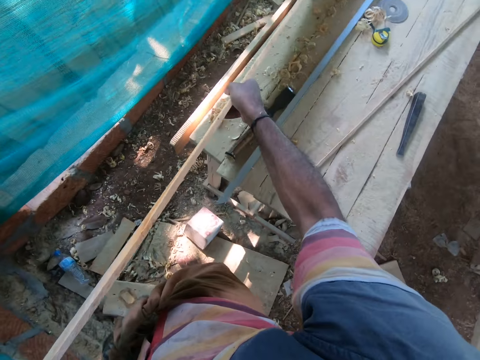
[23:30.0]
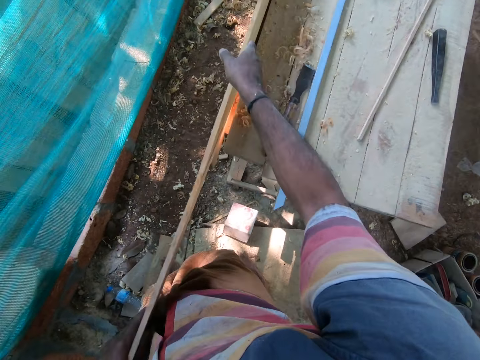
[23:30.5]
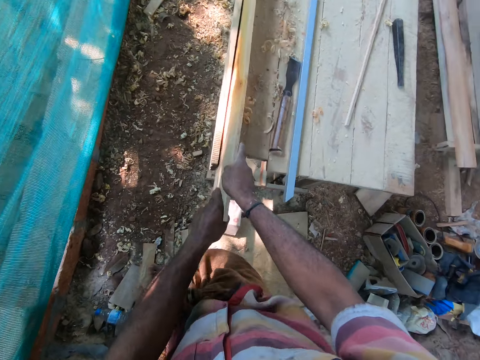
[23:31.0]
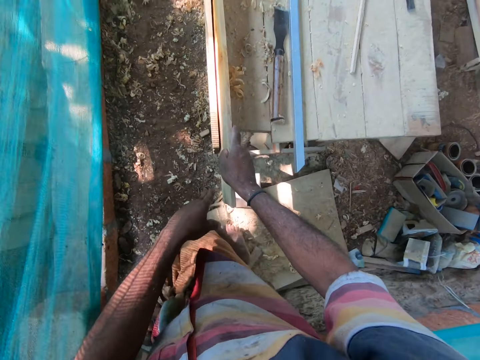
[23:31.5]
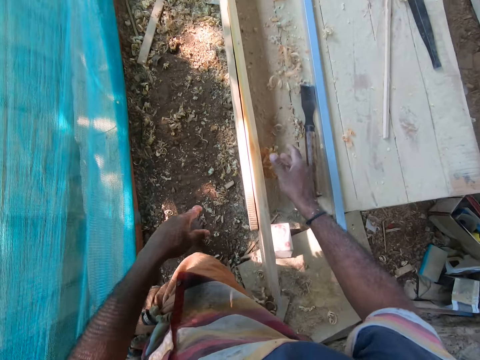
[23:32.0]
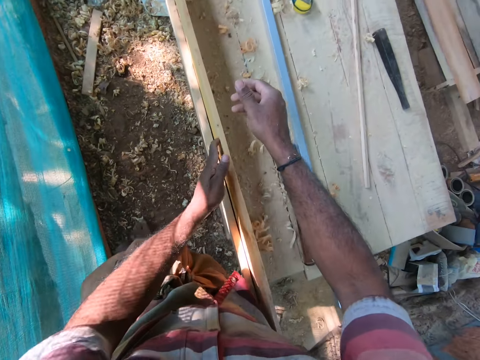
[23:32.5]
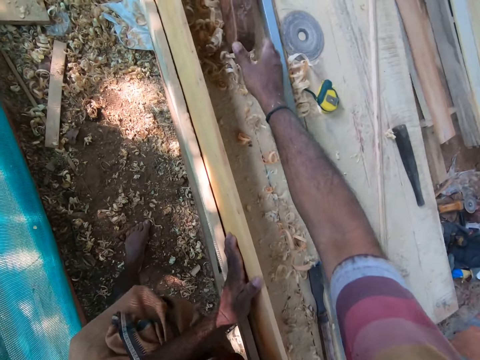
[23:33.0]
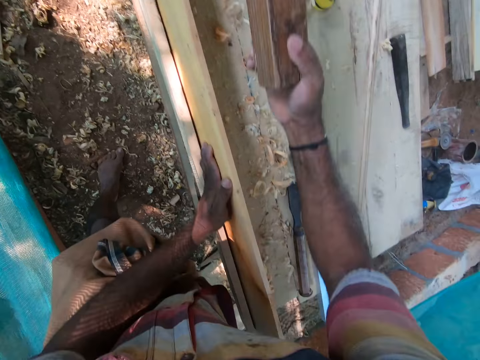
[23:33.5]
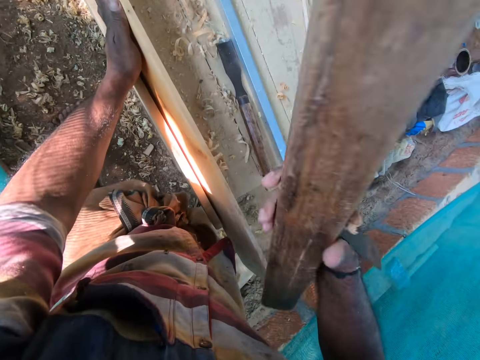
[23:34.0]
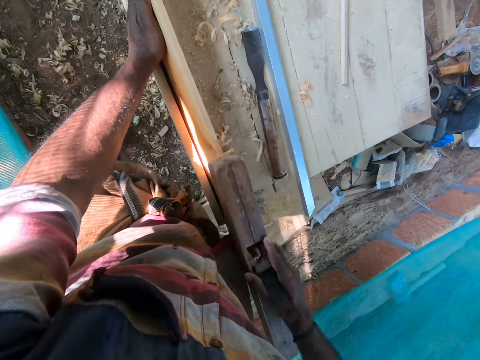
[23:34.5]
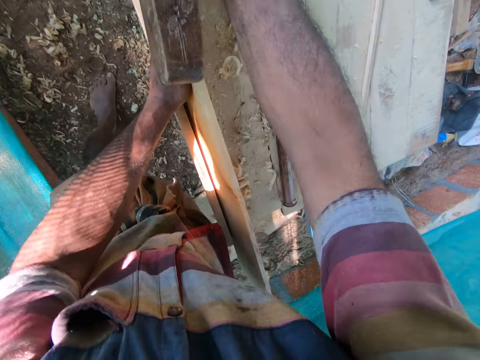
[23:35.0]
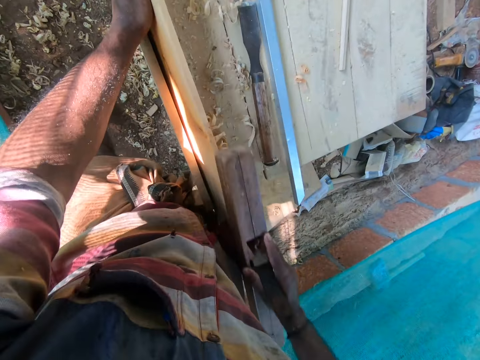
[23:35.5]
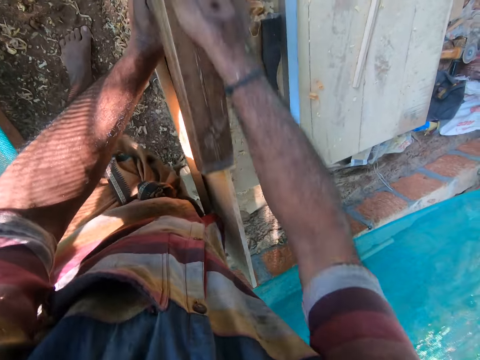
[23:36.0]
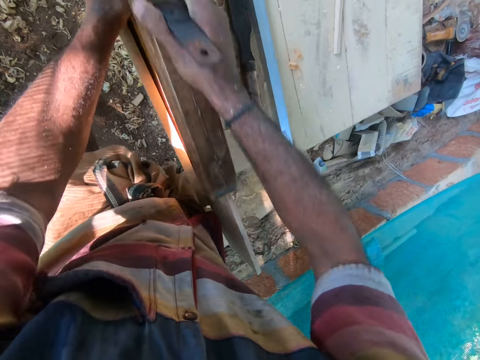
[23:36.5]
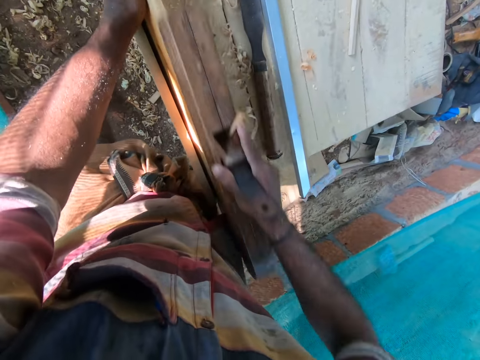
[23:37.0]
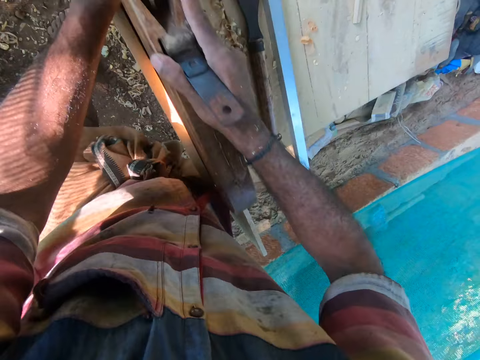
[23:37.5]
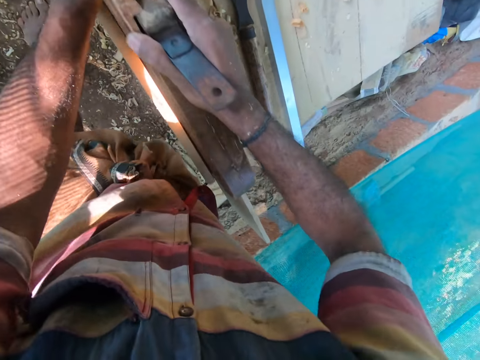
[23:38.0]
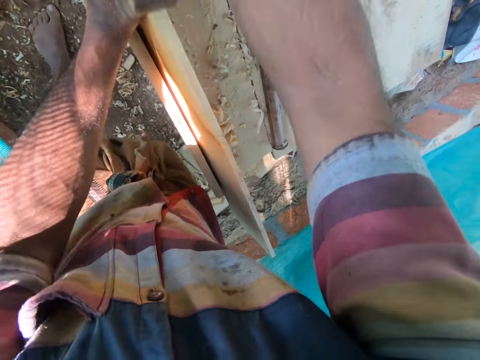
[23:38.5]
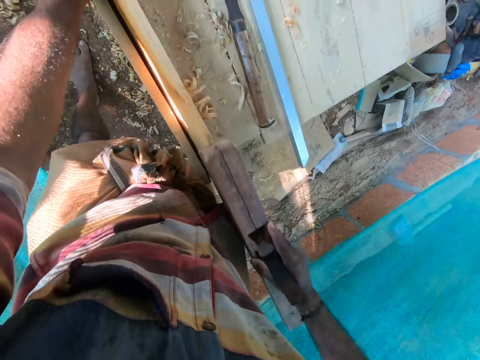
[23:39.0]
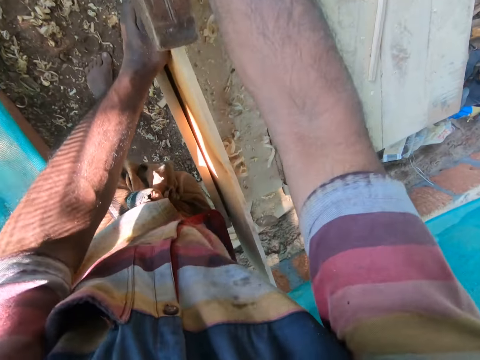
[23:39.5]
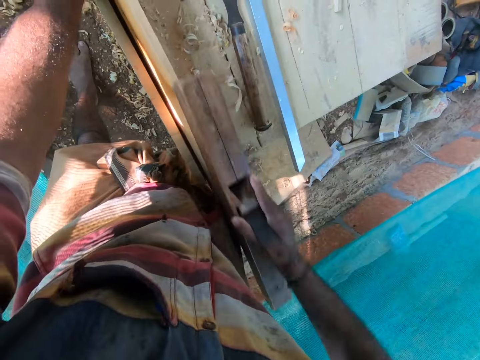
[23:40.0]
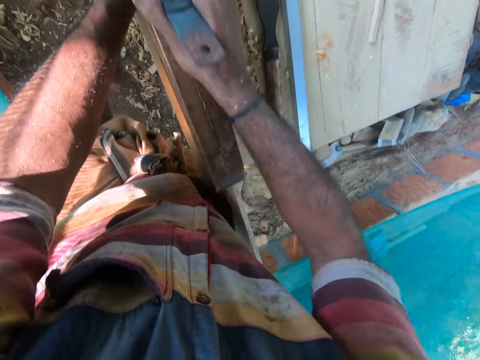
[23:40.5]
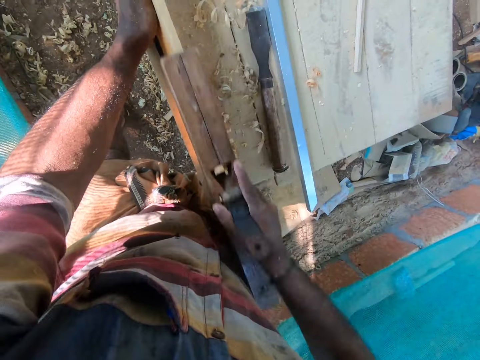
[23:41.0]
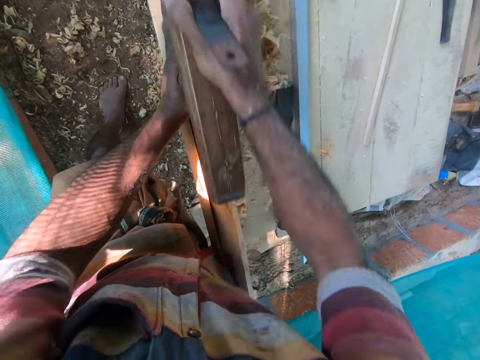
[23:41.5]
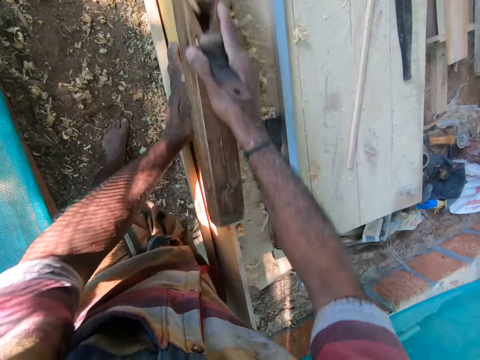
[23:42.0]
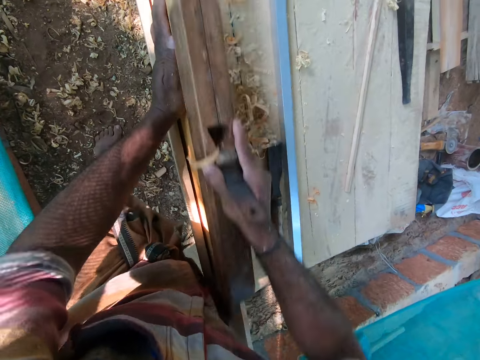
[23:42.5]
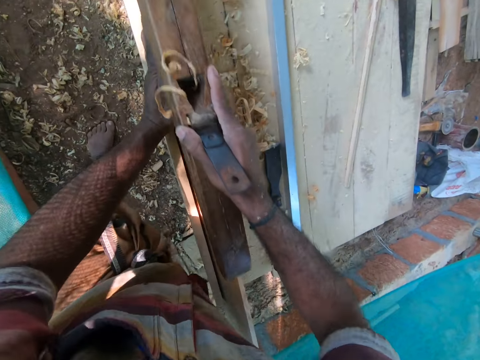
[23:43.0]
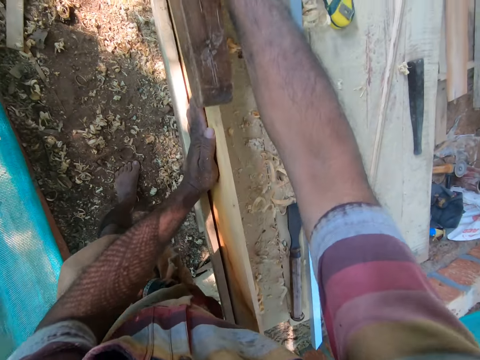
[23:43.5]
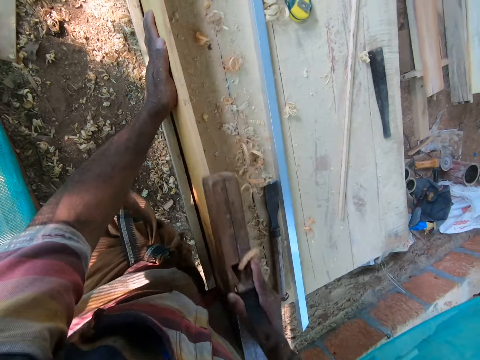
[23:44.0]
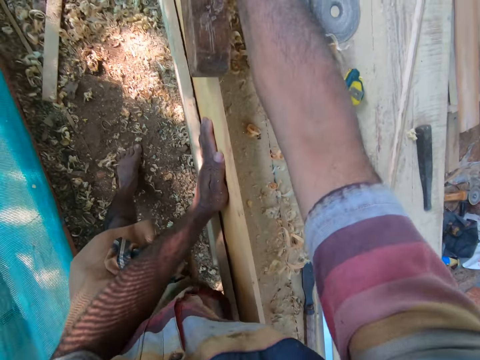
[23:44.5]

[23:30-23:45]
The camera wearer drops the plank on the table with both hands. He slides the plank on the table with his left hand. He places his left hand on the plank on the table. He picks up the hand planer from the table with his right hand. He smoothens the plank on the table with the hand planer in his right hand.

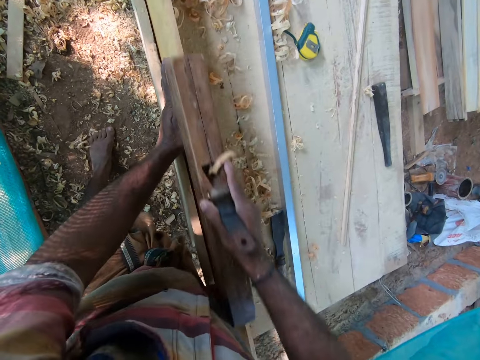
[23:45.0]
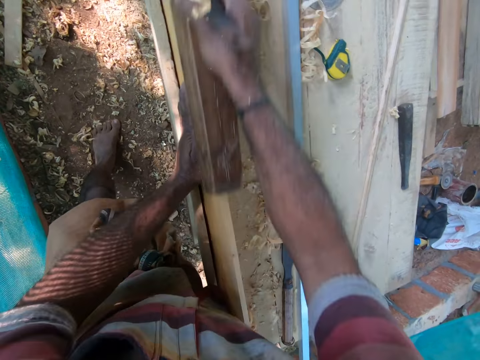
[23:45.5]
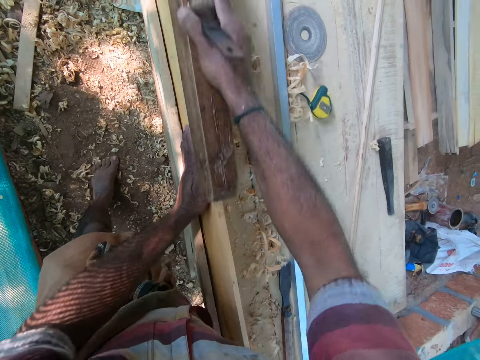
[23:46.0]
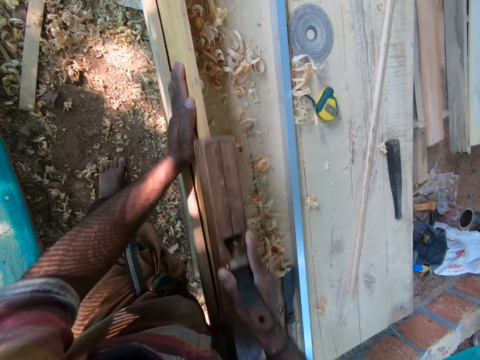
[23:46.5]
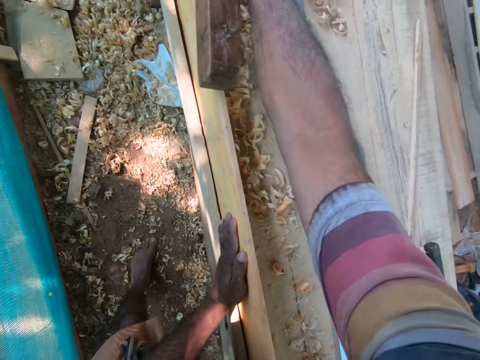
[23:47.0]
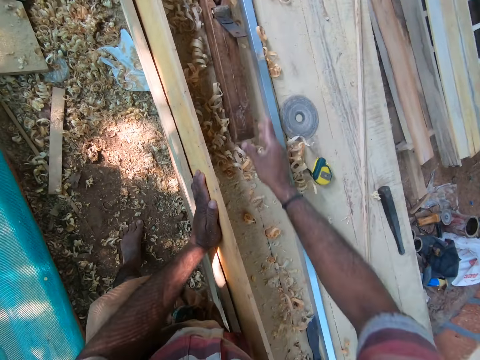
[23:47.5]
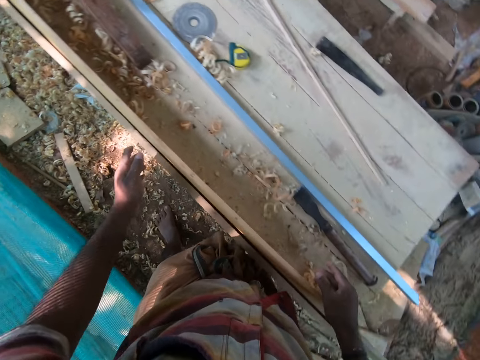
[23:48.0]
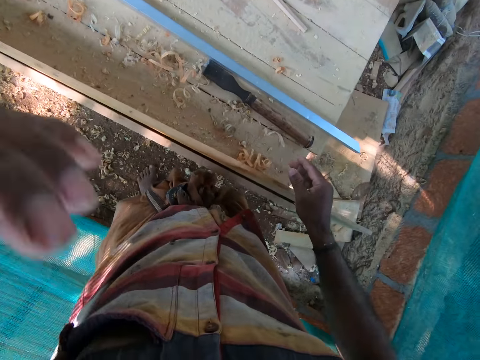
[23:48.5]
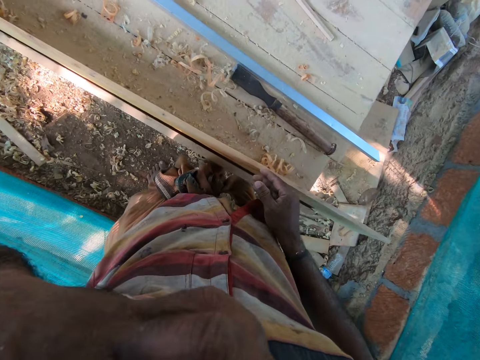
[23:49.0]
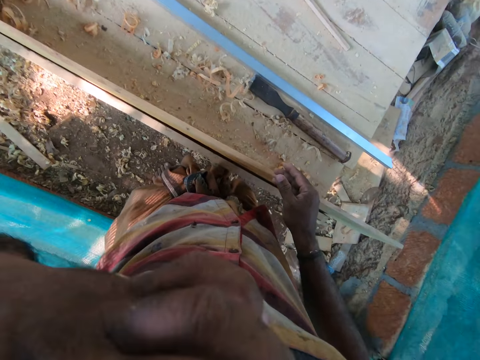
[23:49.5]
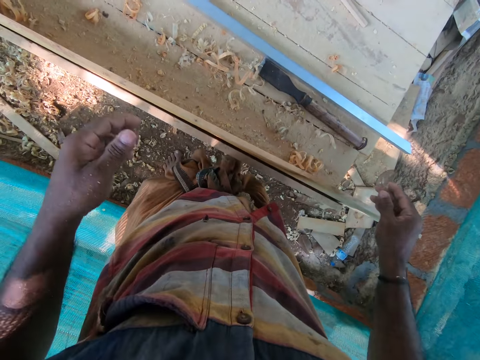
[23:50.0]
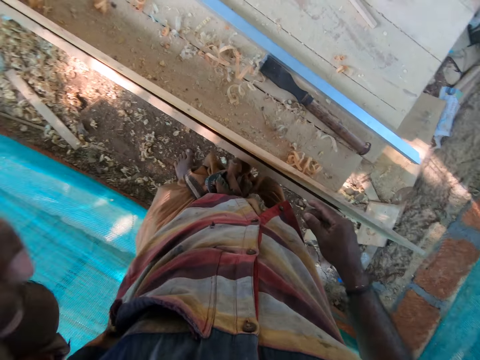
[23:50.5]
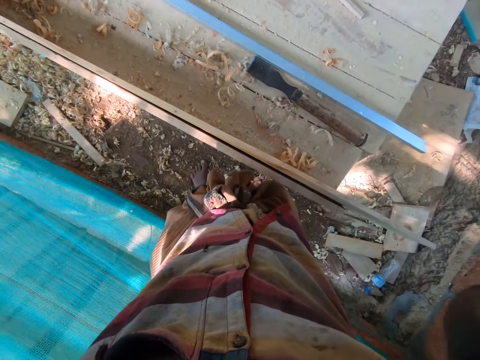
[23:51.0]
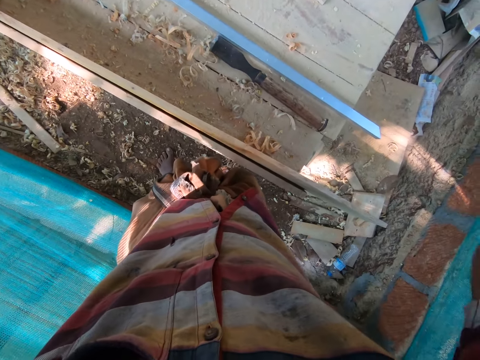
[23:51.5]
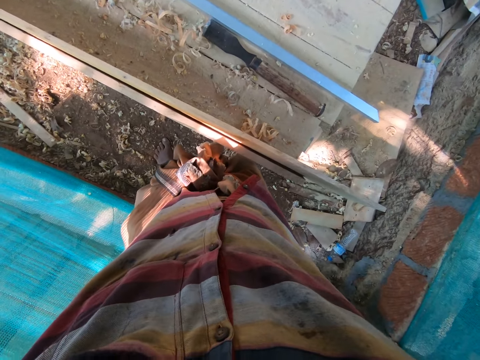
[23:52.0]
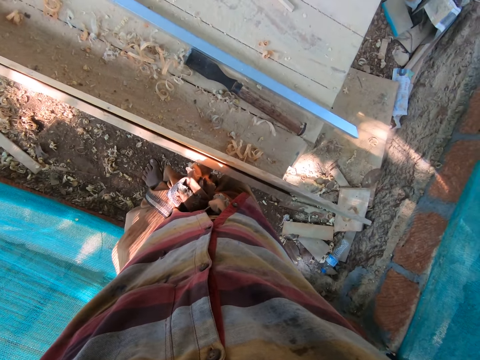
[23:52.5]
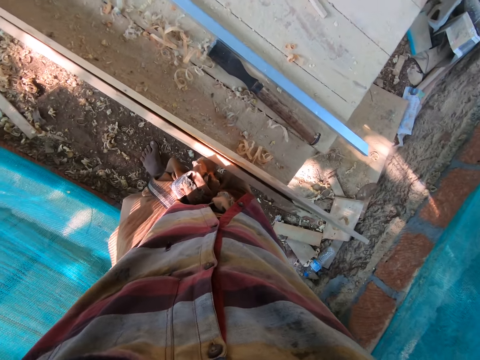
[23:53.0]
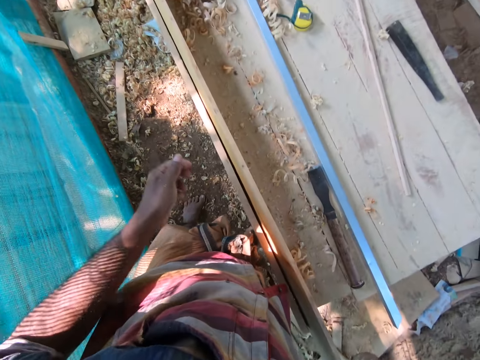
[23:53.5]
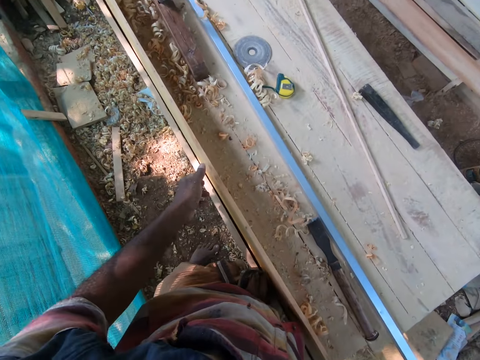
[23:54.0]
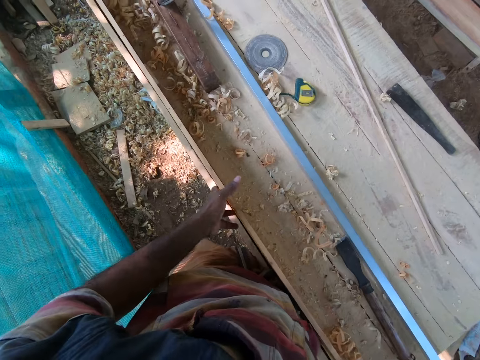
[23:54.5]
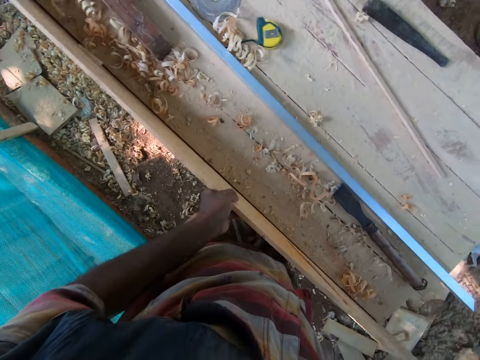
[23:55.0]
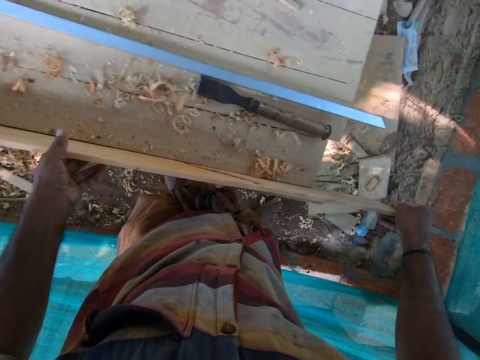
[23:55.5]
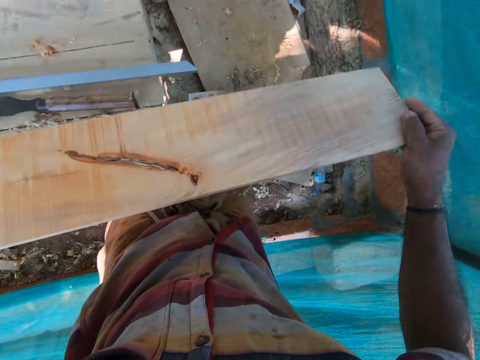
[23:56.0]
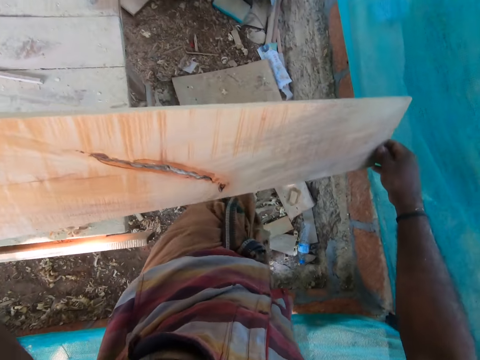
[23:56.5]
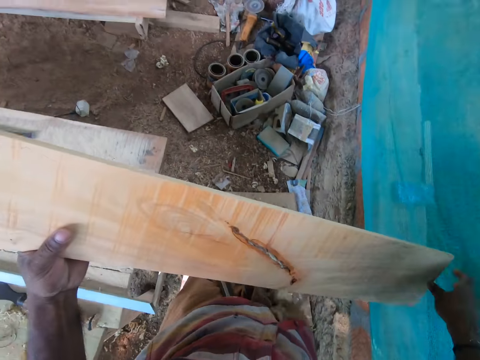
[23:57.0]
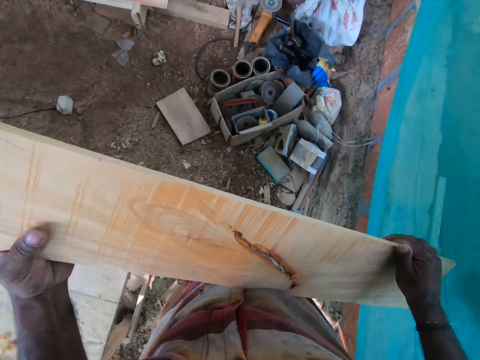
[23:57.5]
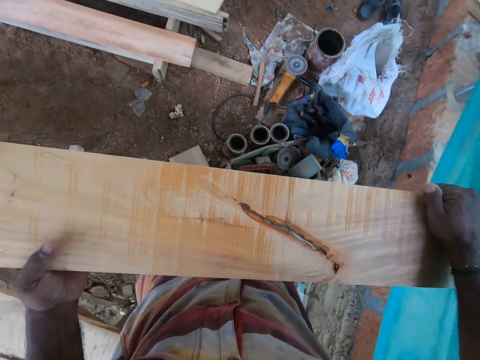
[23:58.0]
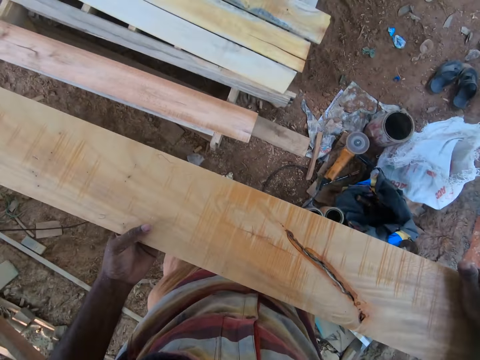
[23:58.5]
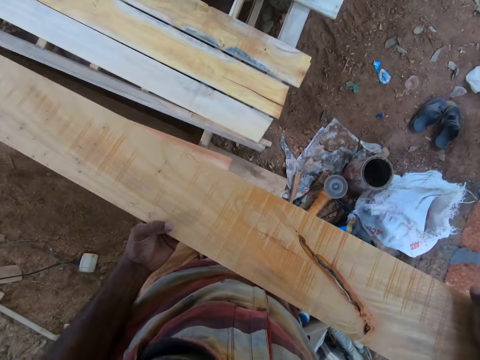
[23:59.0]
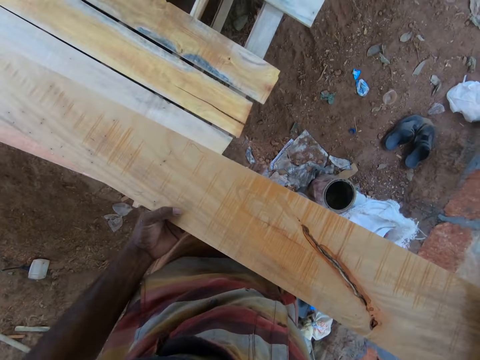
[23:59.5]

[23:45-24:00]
The camera wearer drops the hand planer on the table with his right hand. He adjusts the camera. He raises his left hand. He raises his right hand. He picks up the plank or wood from the table with both hands. He moves the wood to the wooden stand.
